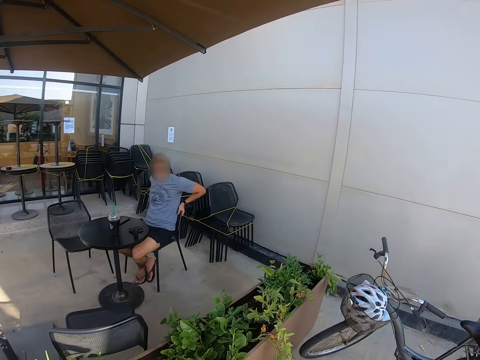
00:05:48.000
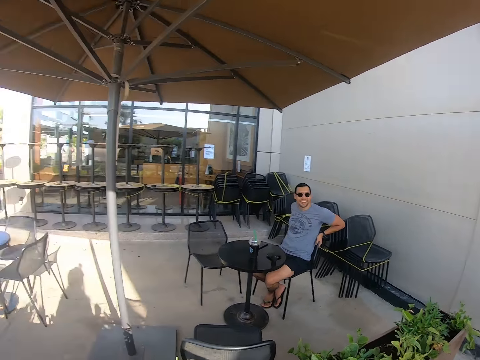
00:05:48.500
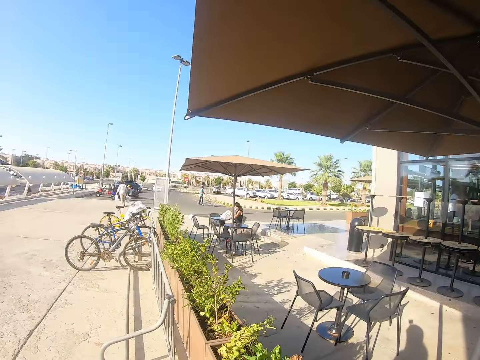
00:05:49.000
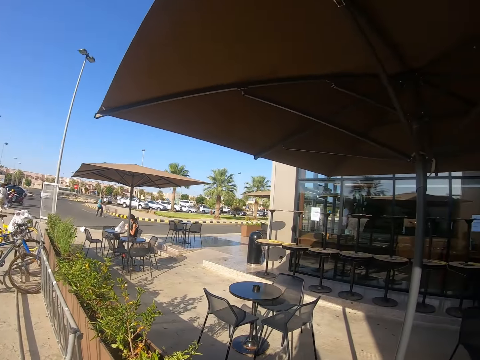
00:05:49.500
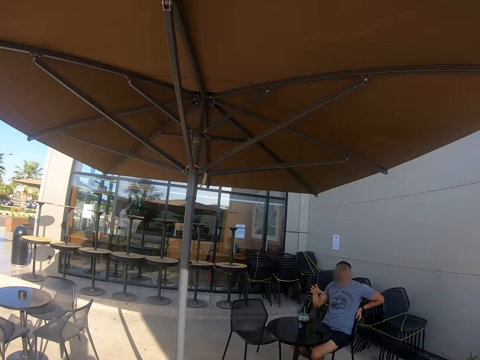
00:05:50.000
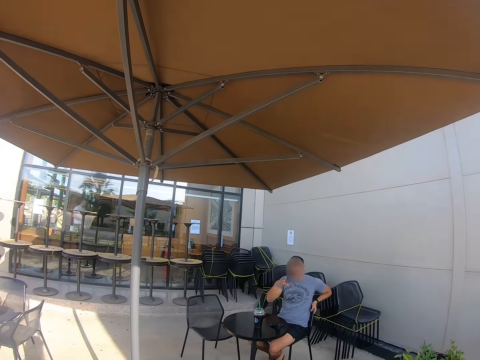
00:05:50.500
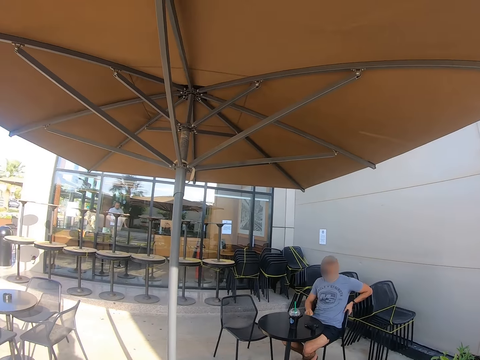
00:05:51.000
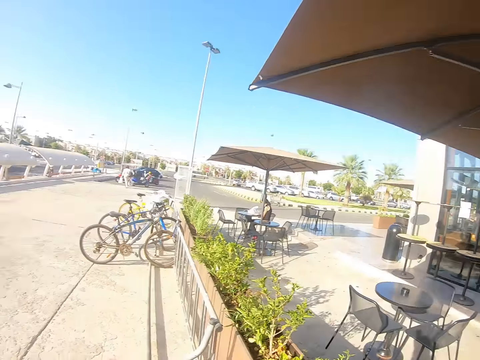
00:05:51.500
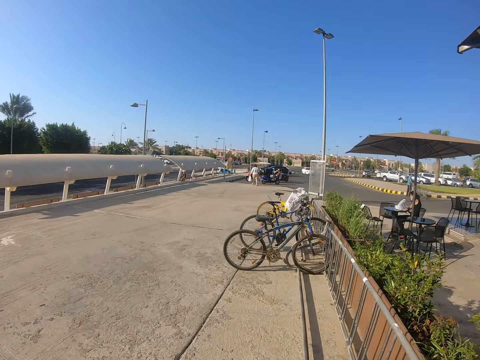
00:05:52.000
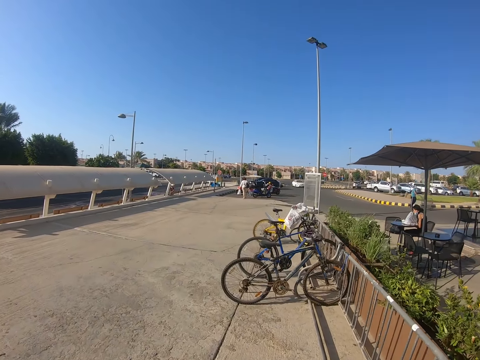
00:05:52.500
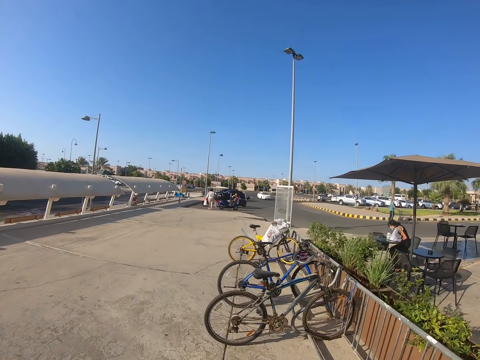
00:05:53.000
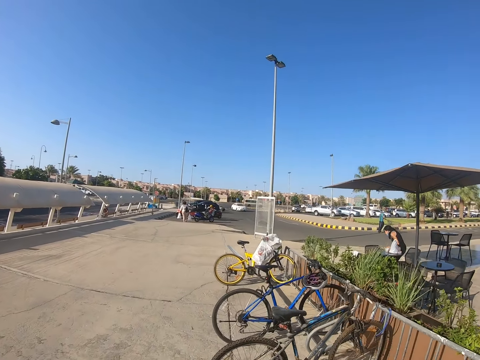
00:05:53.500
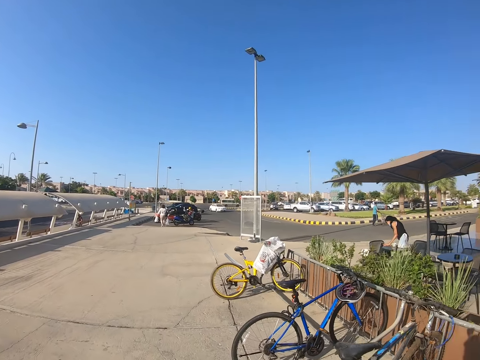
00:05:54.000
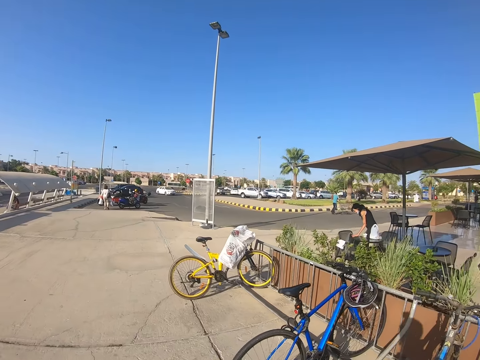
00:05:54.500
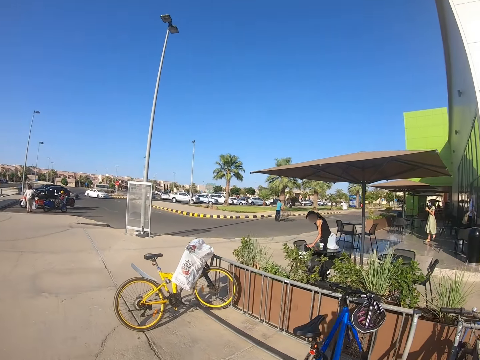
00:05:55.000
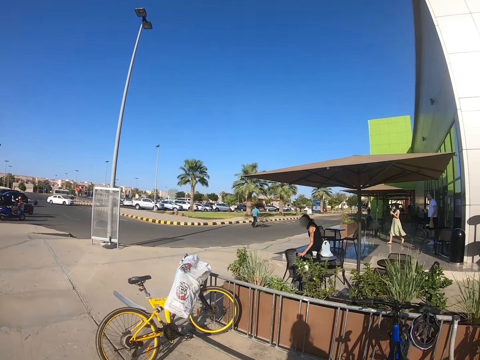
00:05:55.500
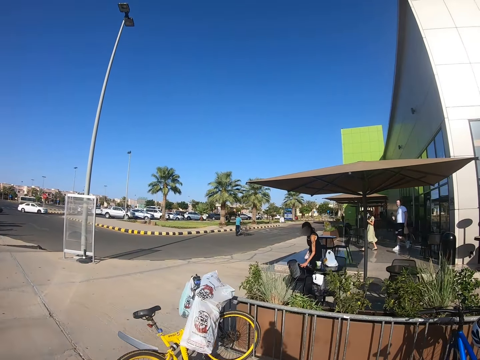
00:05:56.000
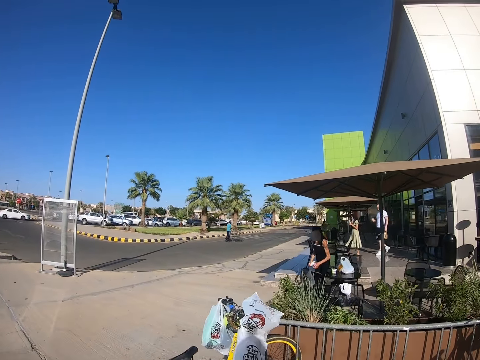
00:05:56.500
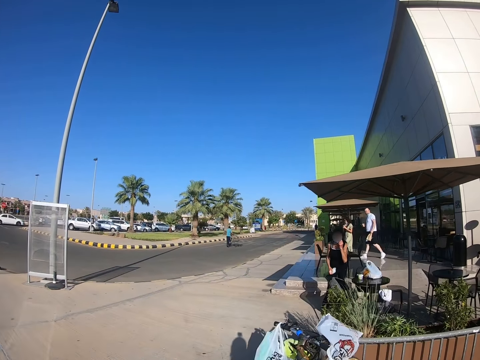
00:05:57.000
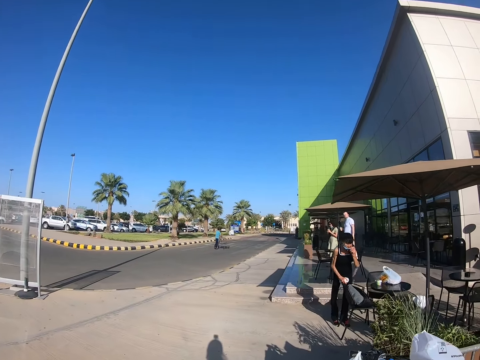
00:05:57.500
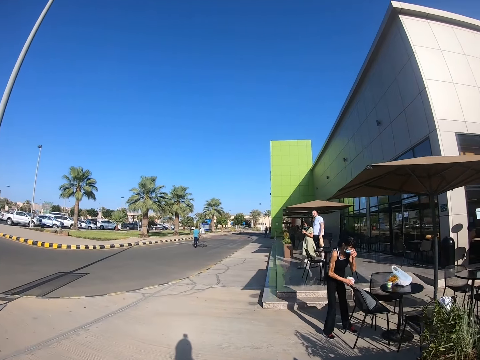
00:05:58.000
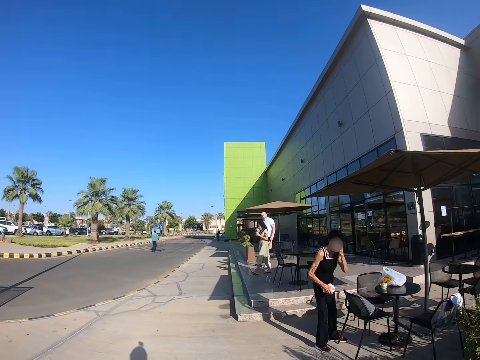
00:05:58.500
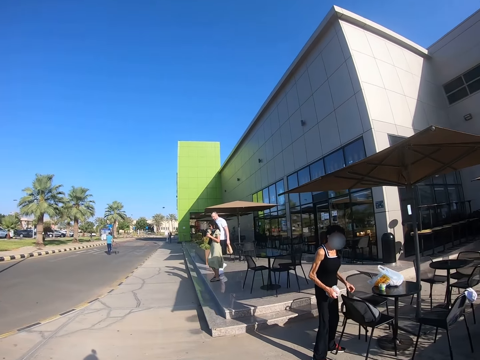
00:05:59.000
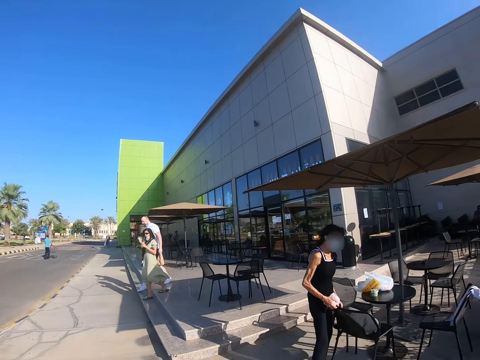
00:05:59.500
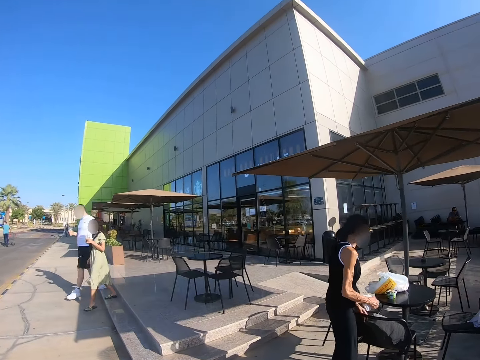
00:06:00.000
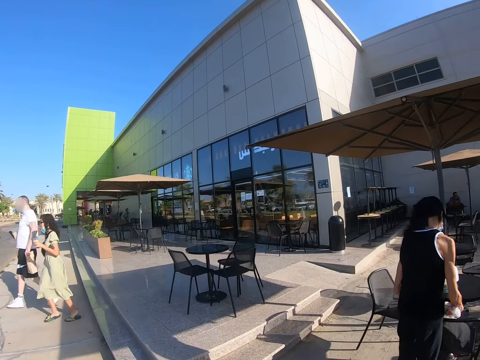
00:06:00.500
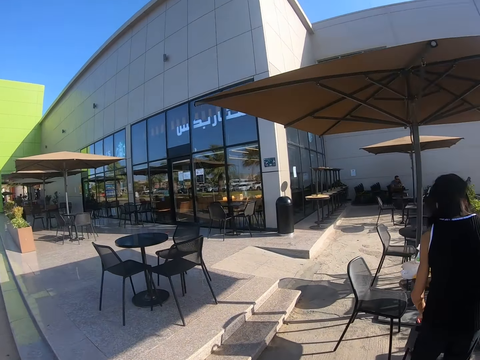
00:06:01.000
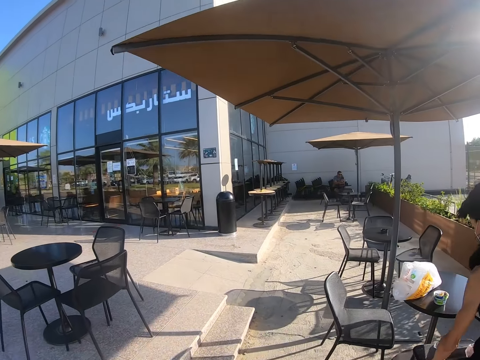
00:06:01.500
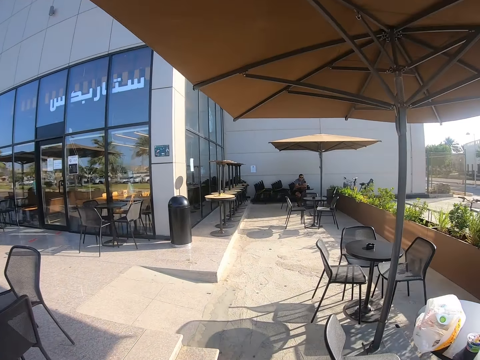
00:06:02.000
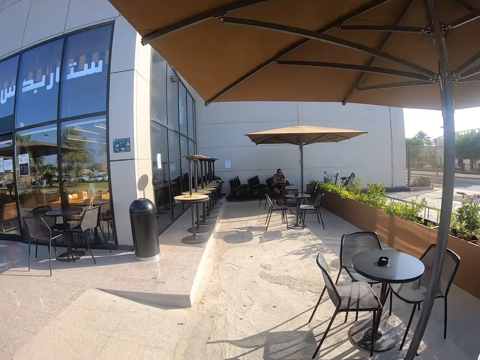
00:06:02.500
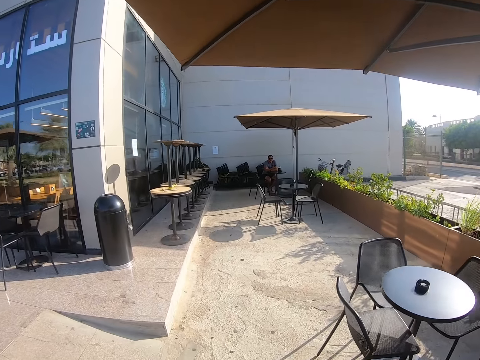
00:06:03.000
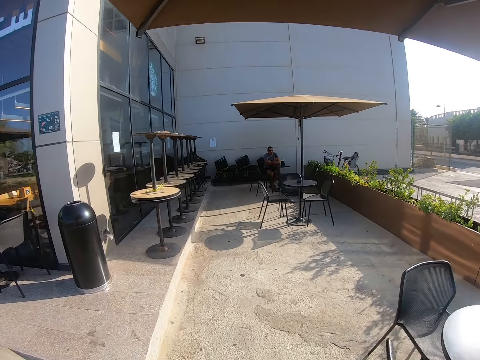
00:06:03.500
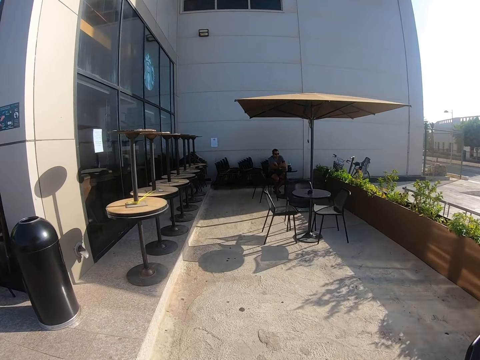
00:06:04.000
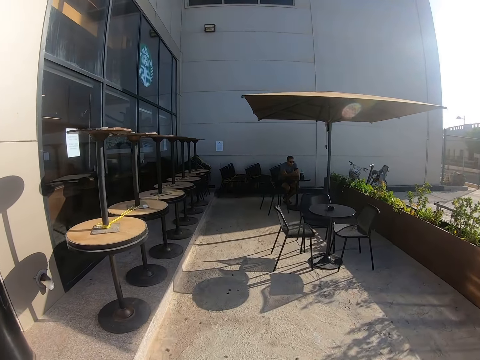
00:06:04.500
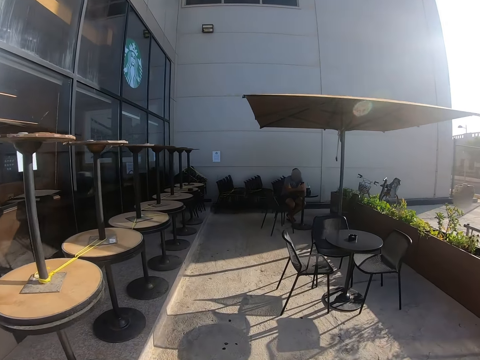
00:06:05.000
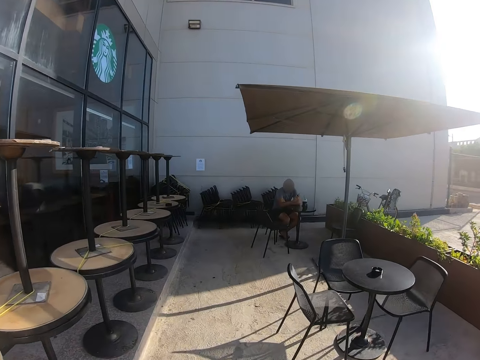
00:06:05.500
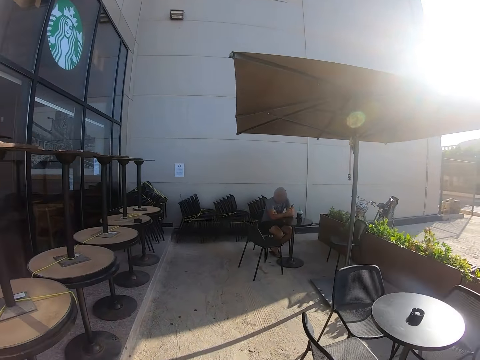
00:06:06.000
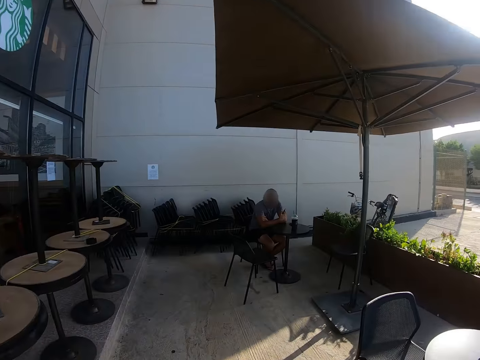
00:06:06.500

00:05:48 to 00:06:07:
A man raises a hand. The camera wearer walks towards the restaurant. A woman holds her head. Another man walks from afar. The woman stands. Another woman walks with the other man from the restaurant. The first woman turns. The camera wearer walks towards the first man.

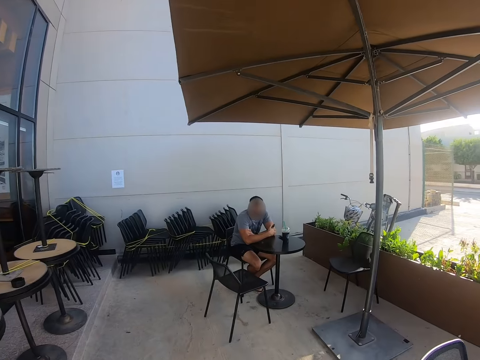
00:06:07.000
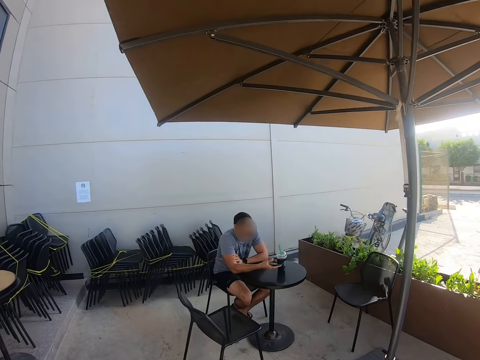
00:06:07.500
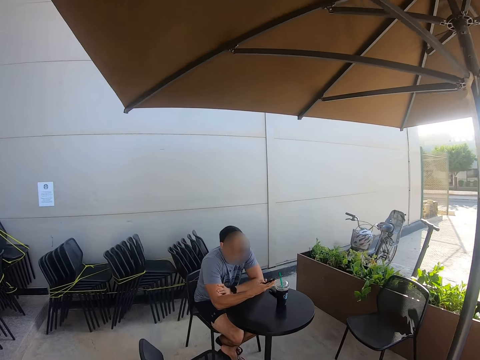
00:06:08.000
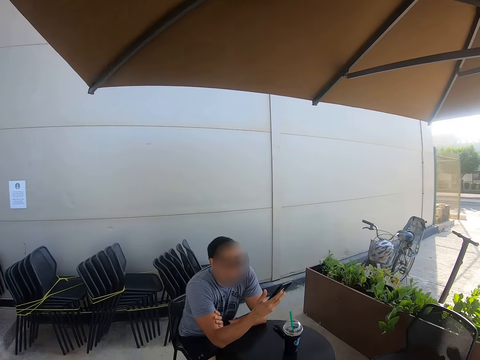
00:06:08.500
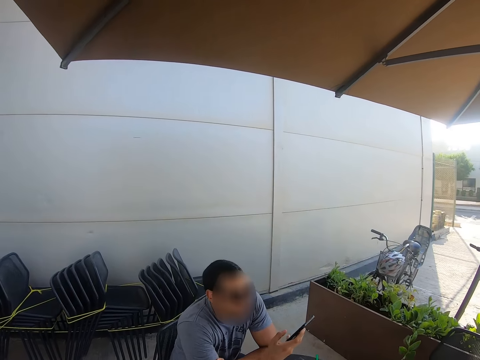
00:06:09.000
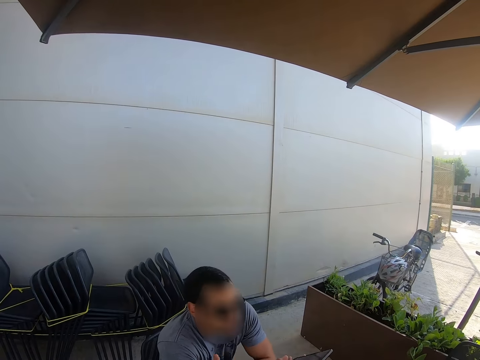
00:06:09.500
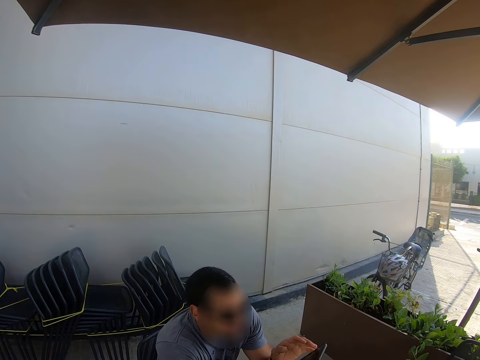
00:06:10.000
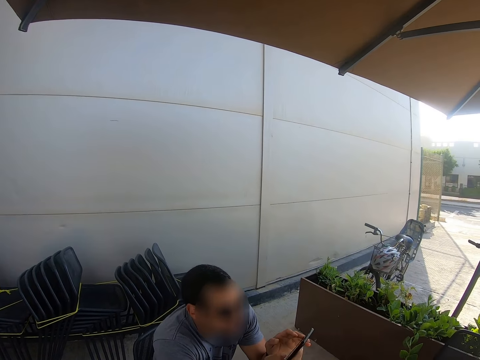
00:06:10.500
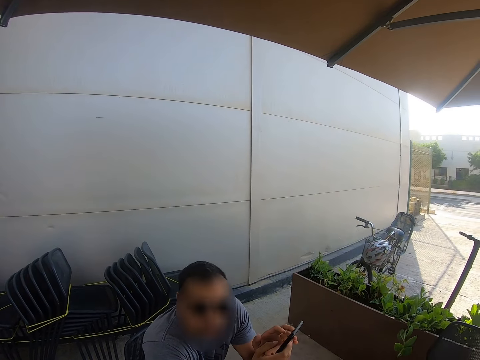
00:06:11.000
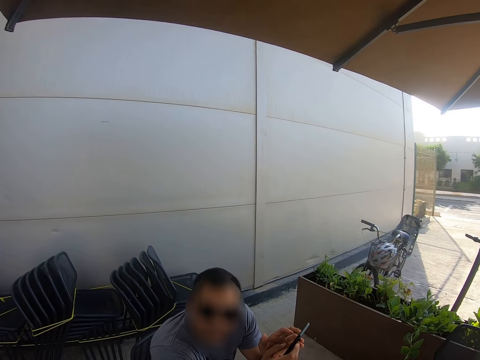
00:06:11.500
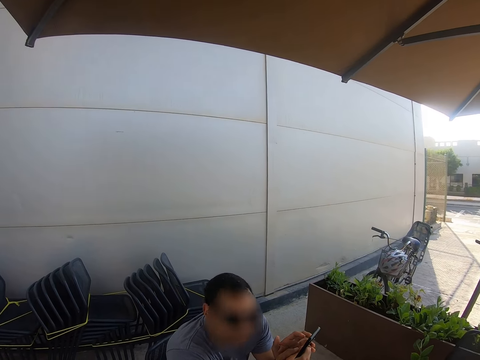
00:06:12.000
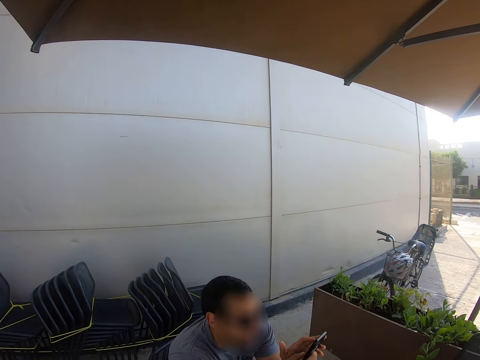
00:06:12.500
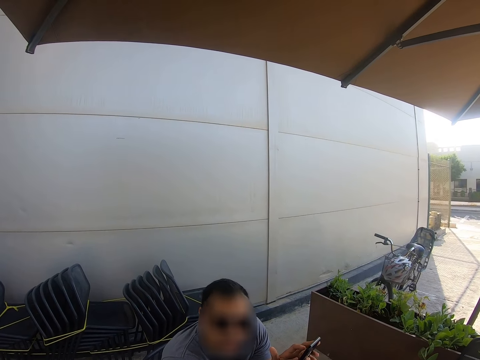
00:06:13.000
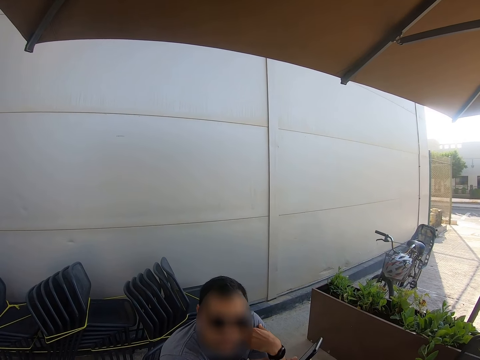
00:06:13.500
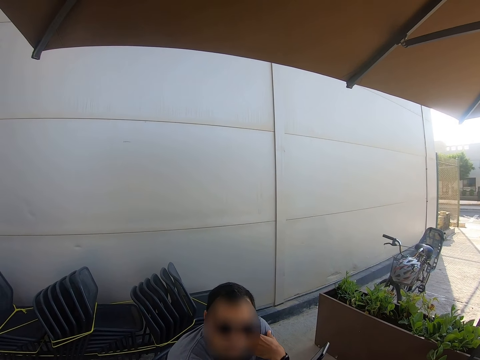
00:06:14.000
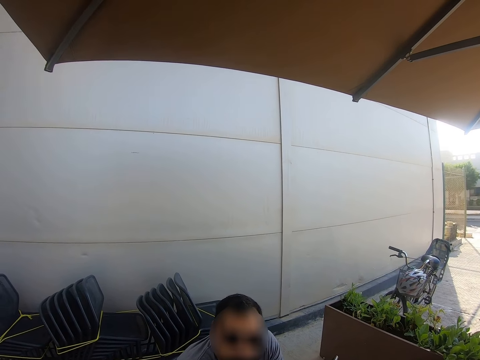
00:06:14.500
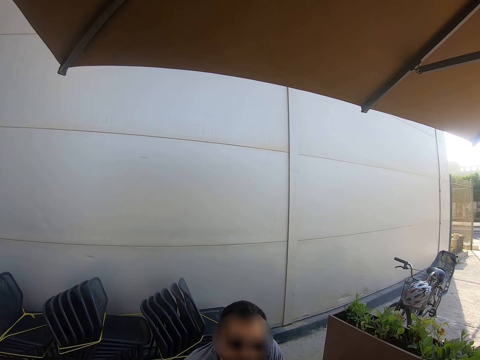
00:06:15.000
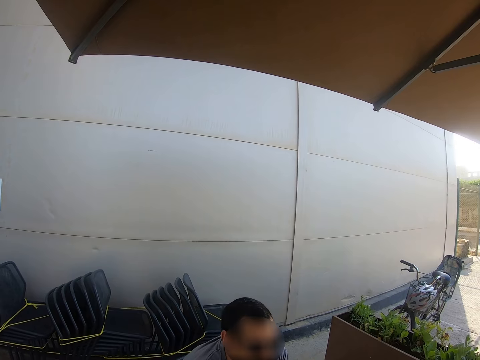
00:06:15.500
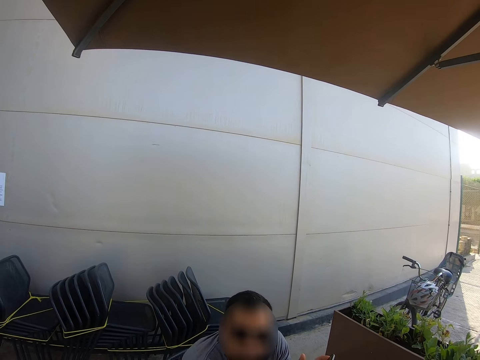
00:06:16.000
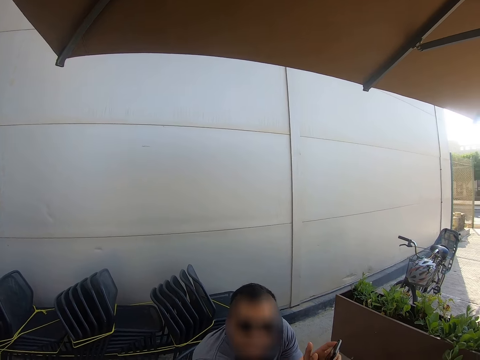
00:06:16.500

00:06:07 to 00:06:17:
A man holds a phone in the hand. The camera wearer stands. The man uses the phone.
